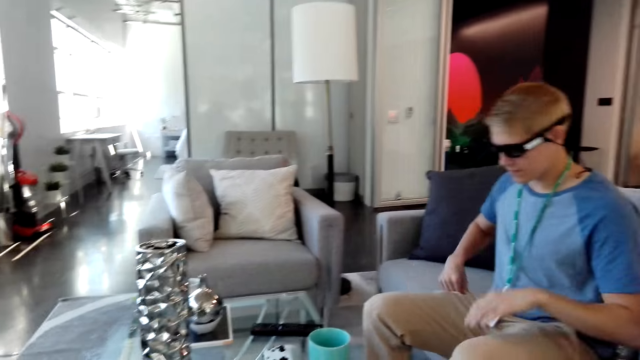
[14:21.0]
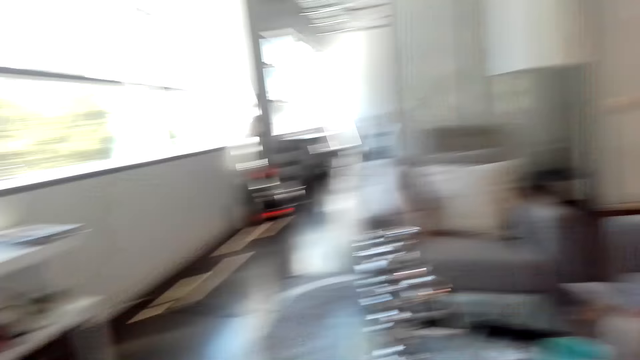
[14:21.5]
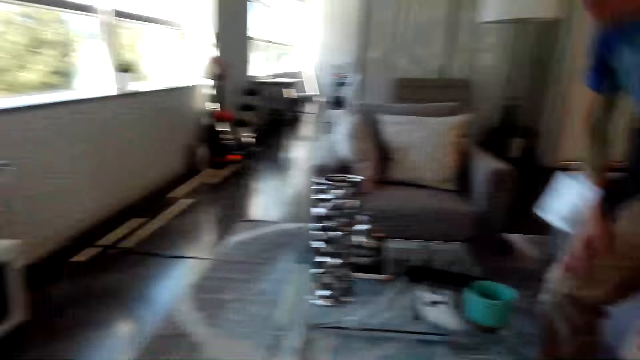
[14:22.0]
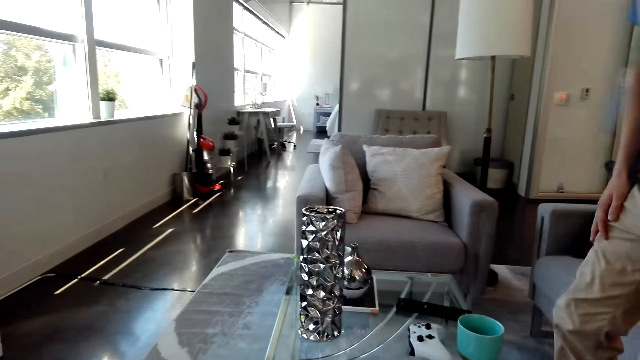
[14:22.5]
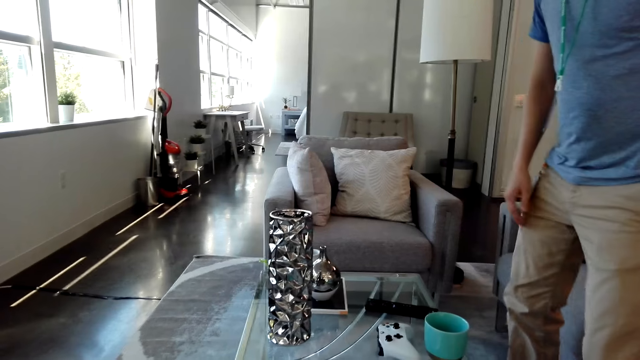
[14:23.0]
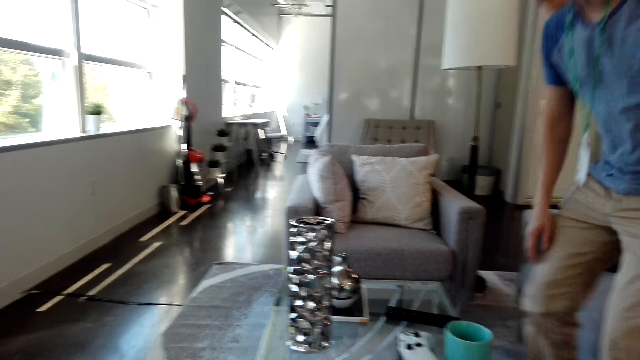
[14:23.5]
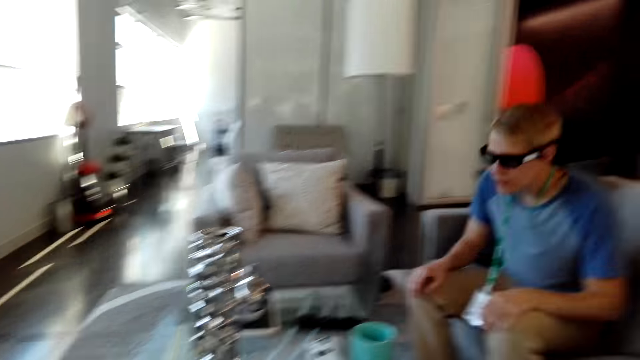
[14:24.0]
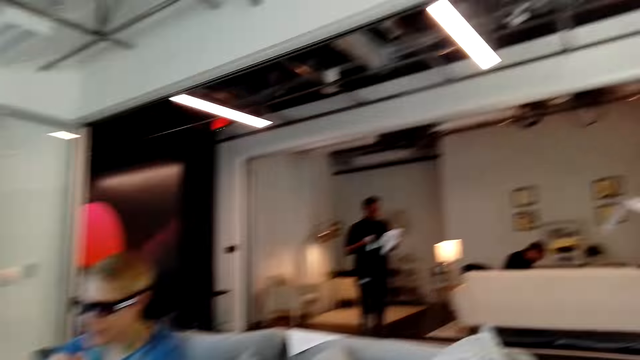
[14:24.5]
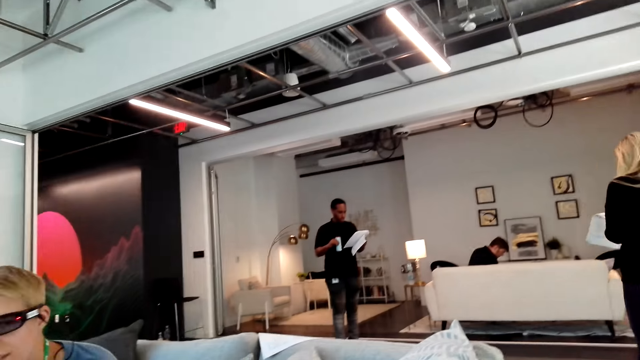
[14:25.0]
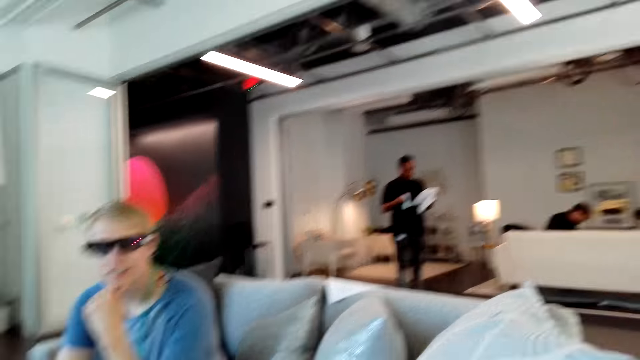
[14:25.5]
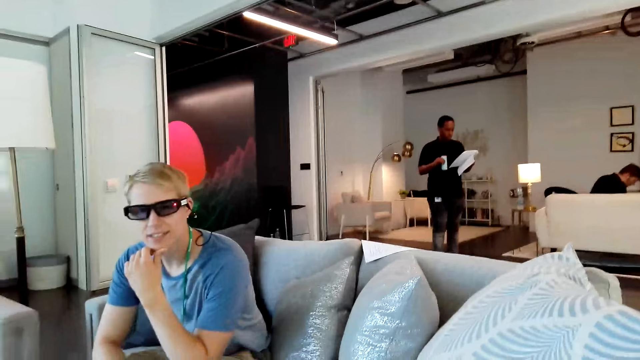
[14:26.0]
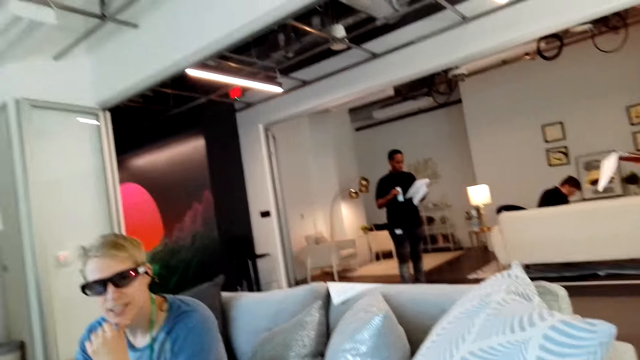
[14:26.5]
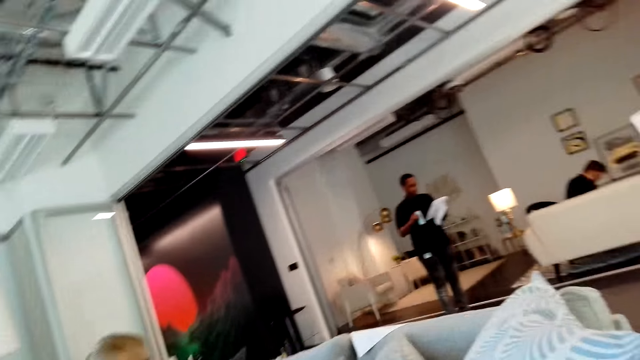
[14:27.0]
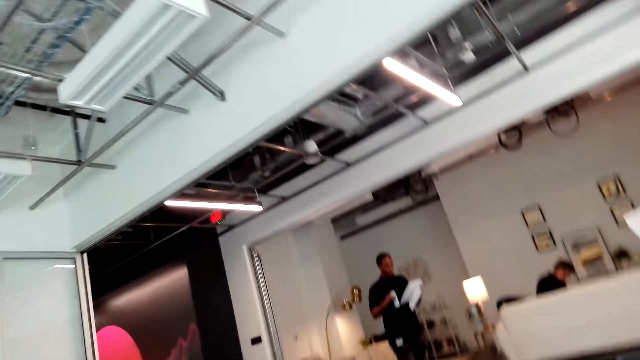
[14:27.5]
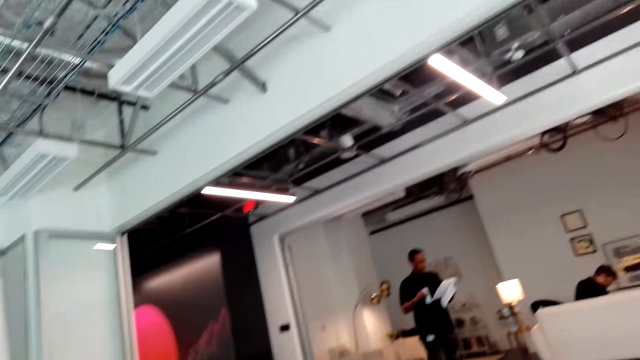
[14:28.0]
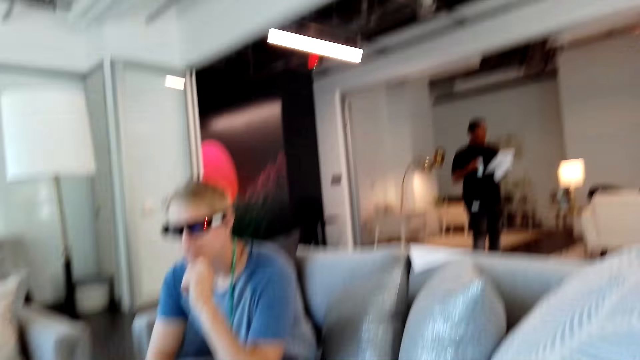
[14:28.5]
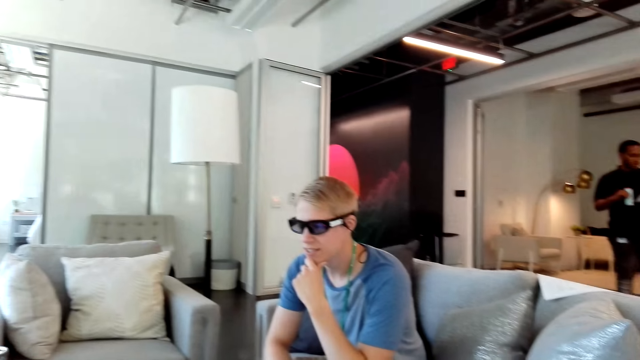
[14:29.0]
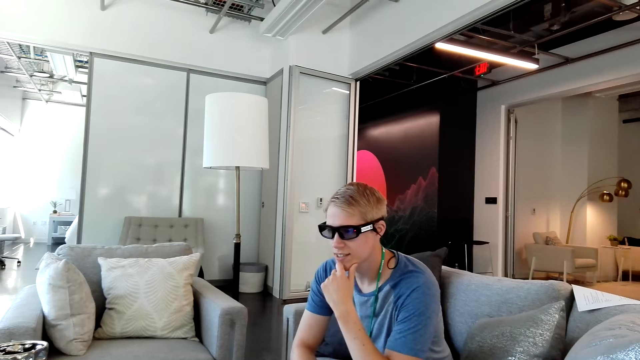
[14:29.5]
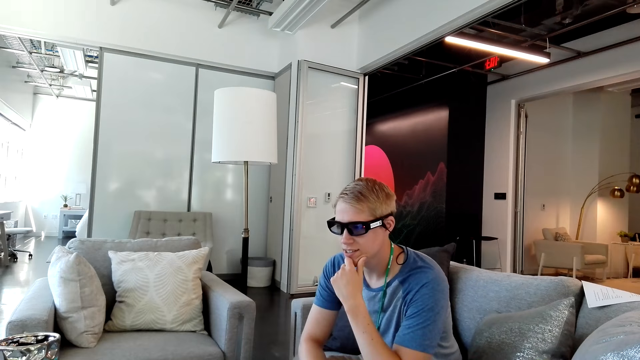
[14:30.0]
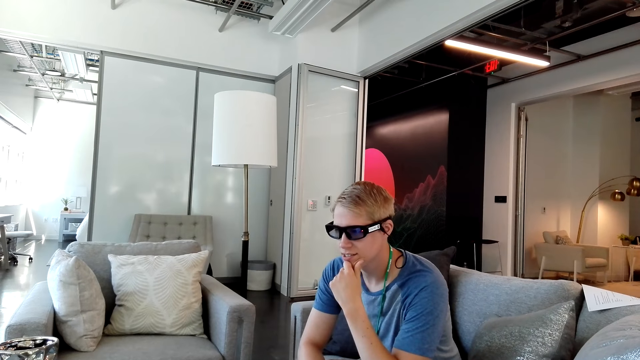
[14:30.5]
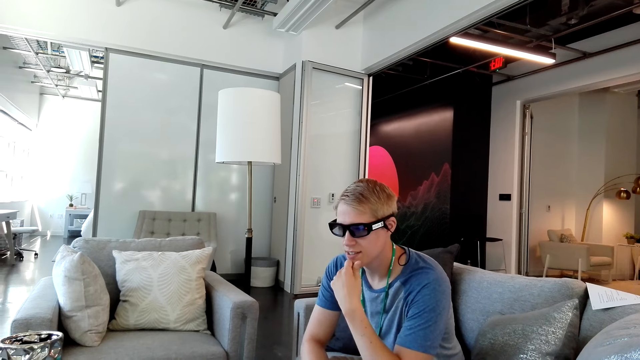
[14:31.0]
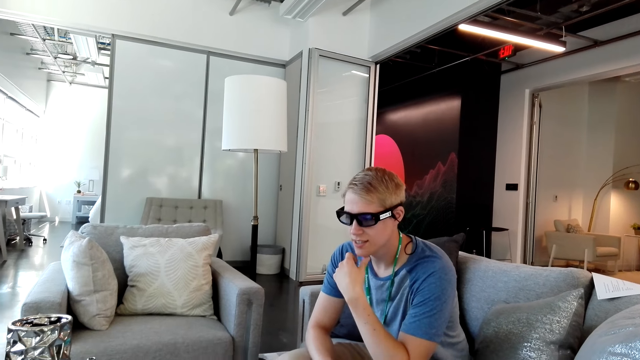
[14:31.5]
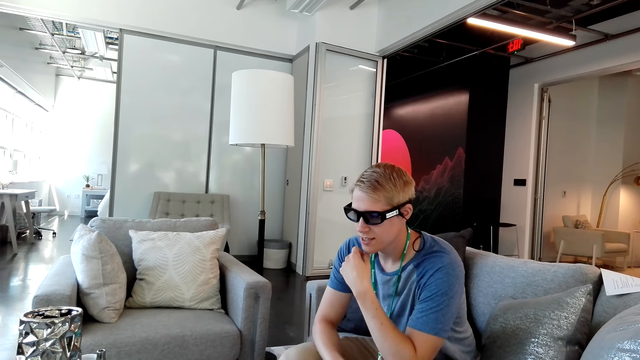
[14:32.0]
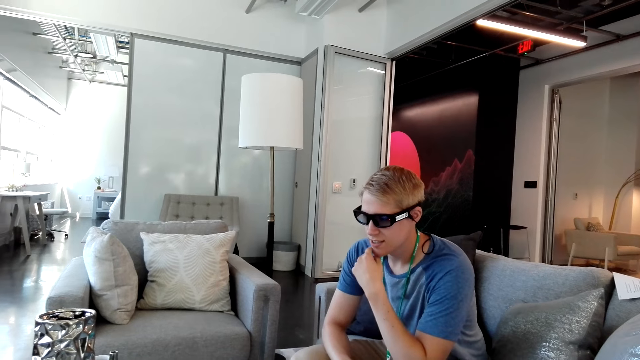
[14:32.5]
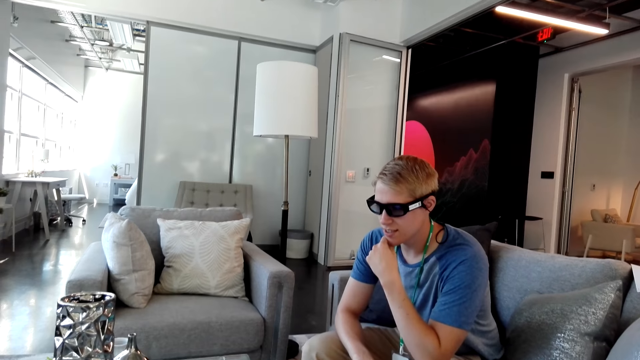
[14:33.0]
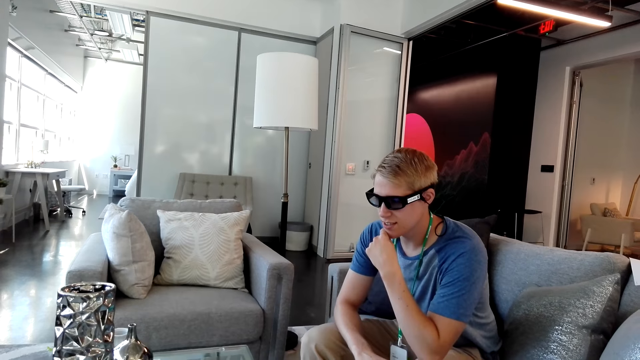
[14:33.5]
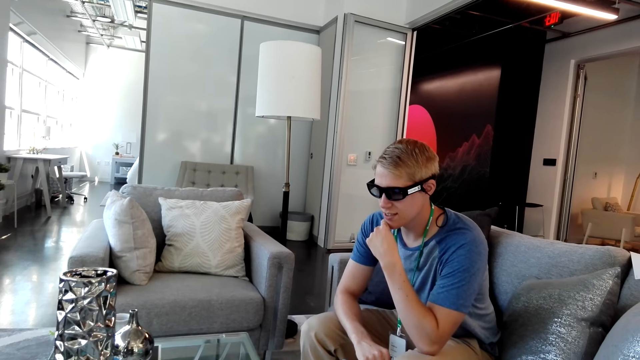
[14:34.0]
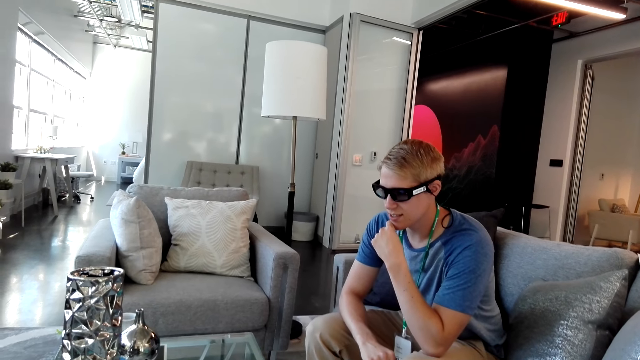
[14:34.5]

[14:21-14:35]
A man moves on the couch. The camera wearer looks sideways. They look up. They talk to the man. They look in front.

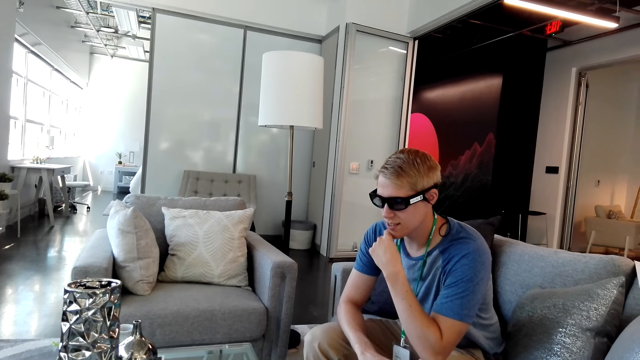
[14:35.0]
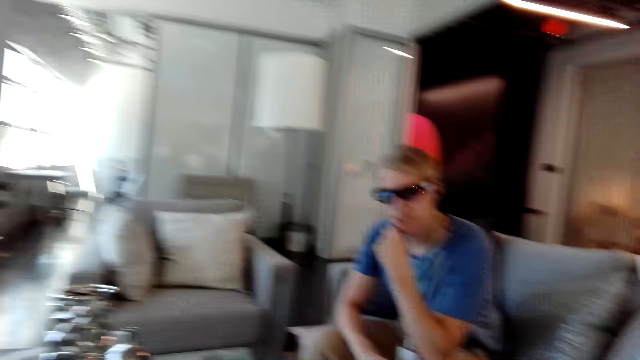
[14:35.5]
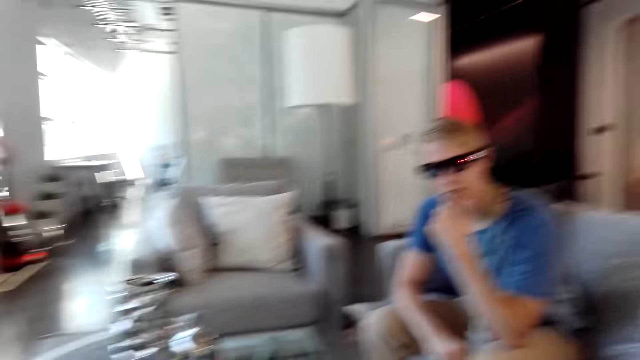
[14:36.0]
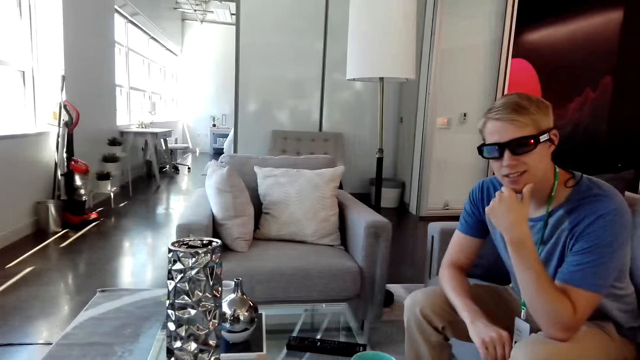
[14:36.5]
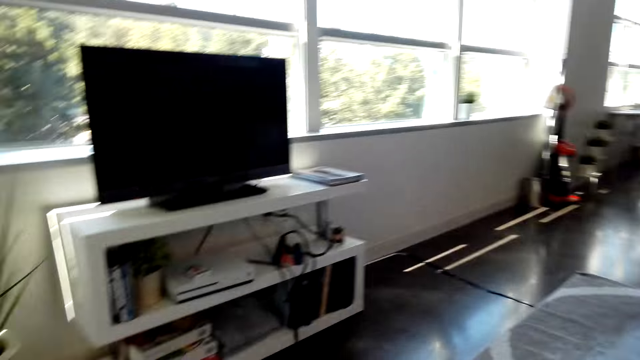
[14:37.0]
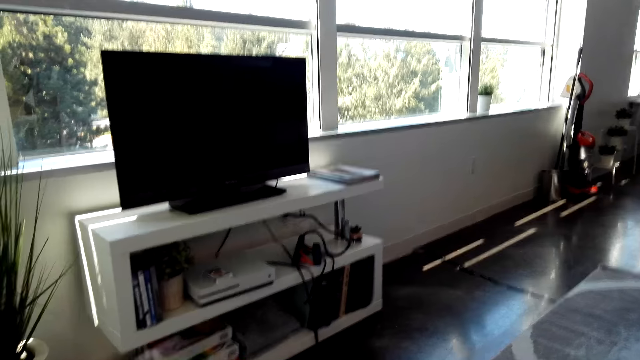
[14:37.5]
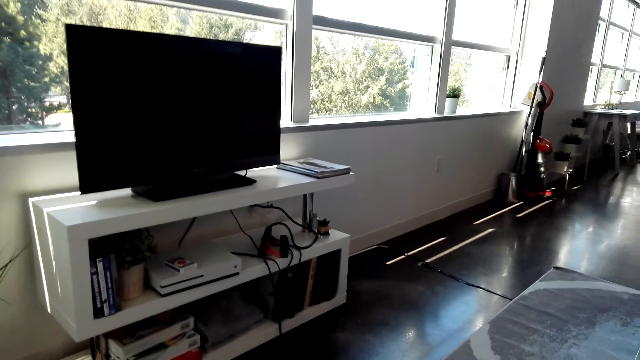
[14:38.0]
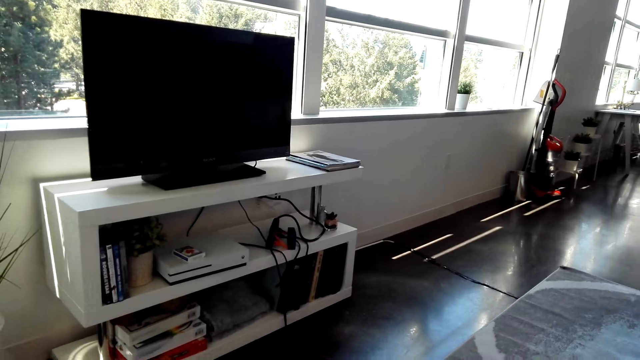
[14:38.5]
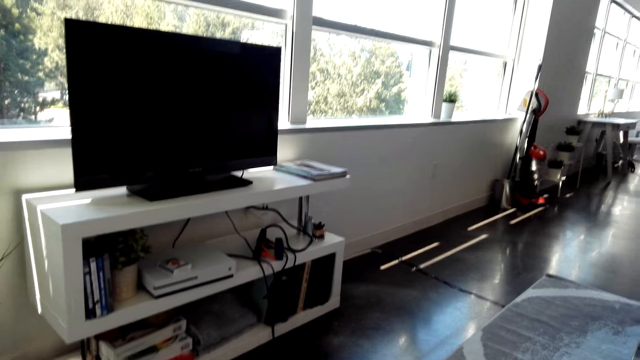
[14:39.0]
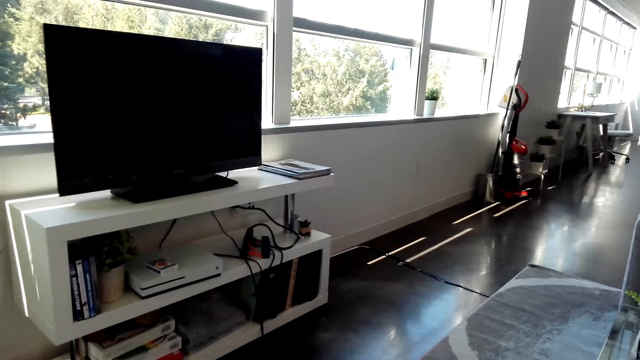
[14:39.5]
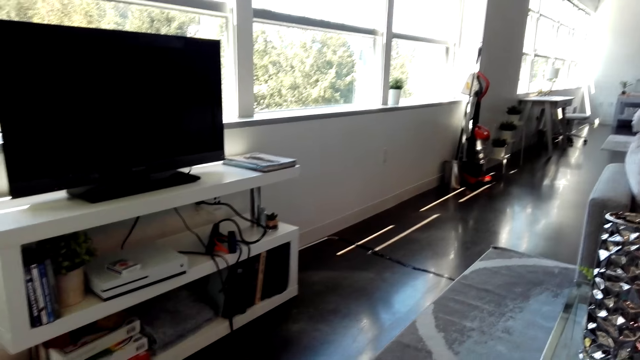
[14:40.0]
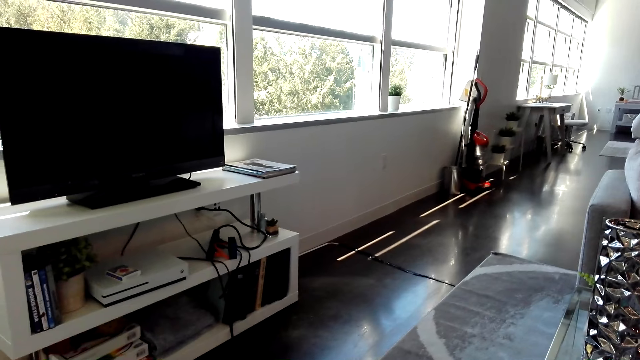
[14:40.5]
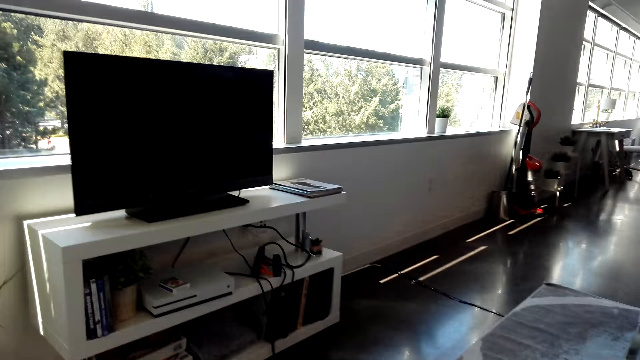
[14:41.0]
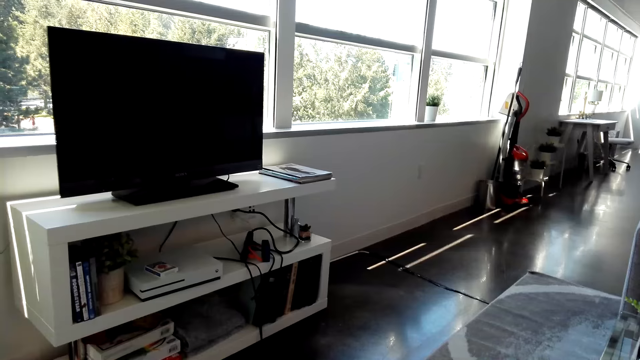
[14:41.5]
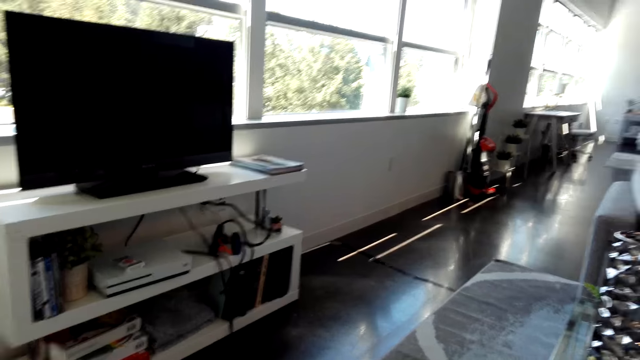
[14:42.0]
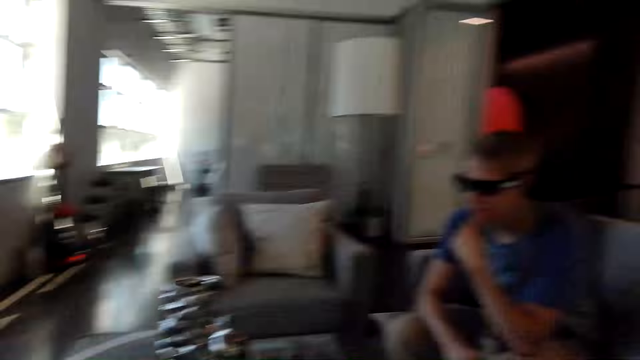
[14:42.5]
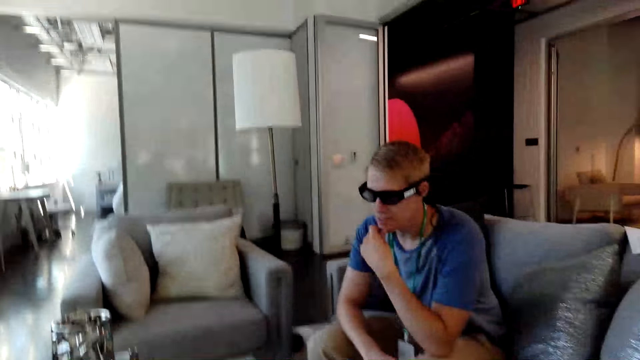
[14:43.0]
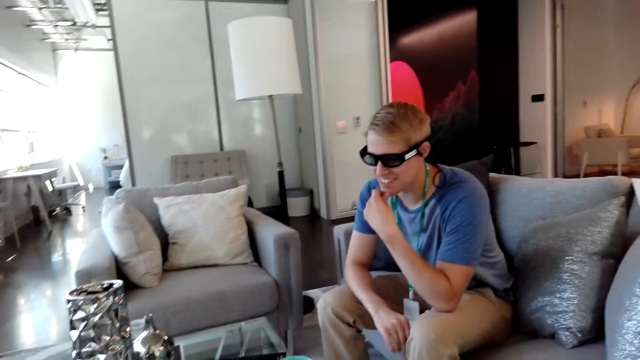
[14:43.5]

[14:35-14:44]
The camera wearer looks sideways.
